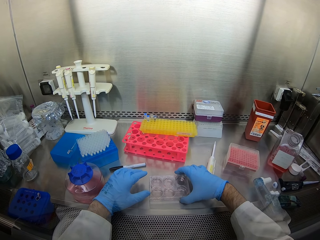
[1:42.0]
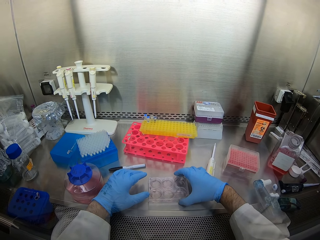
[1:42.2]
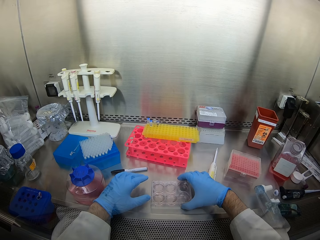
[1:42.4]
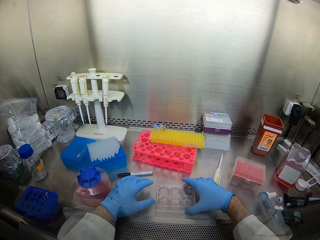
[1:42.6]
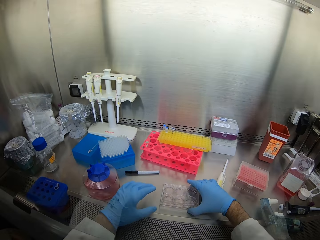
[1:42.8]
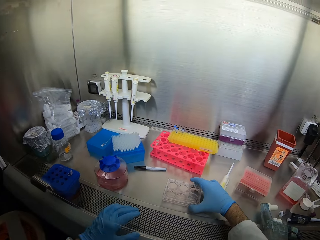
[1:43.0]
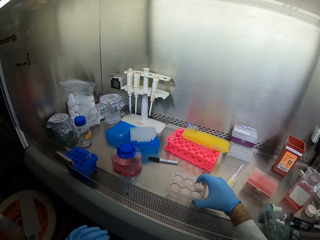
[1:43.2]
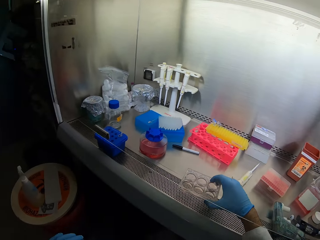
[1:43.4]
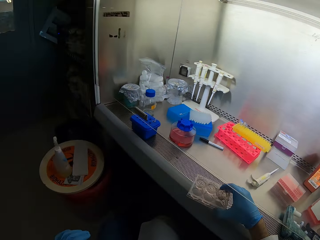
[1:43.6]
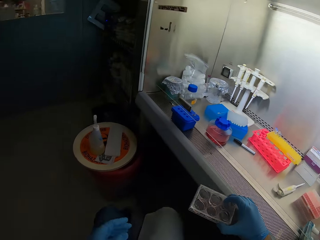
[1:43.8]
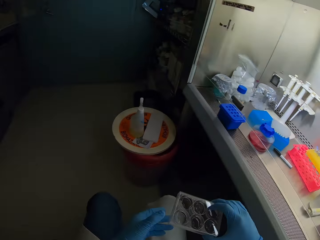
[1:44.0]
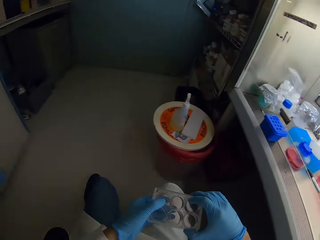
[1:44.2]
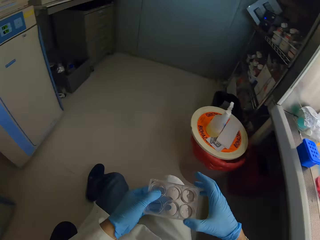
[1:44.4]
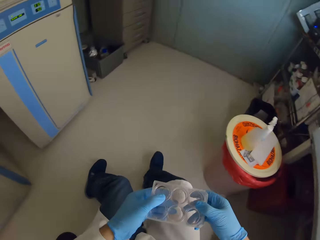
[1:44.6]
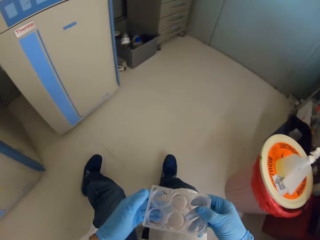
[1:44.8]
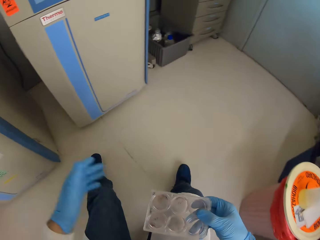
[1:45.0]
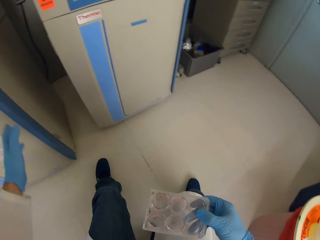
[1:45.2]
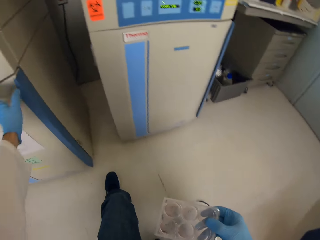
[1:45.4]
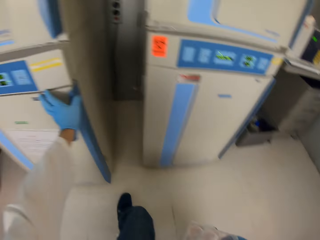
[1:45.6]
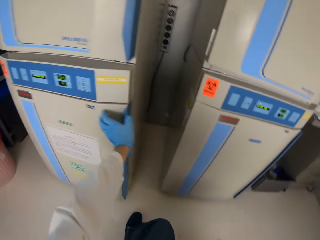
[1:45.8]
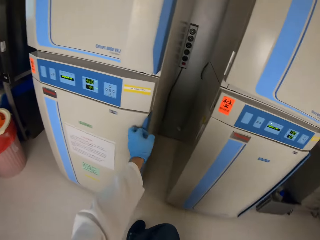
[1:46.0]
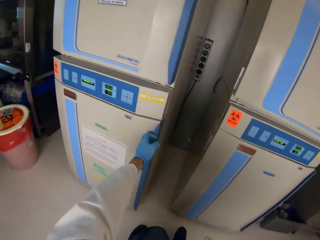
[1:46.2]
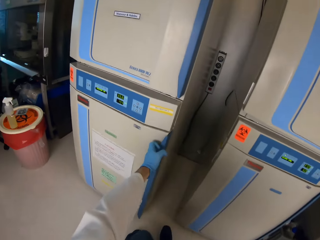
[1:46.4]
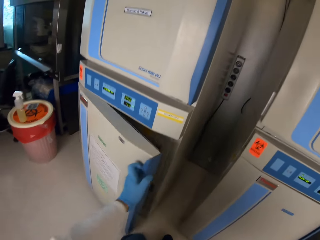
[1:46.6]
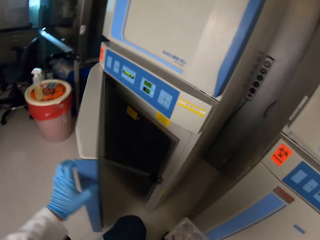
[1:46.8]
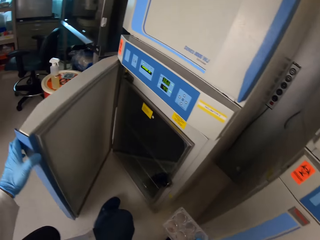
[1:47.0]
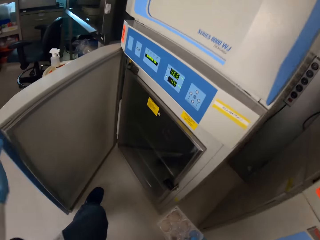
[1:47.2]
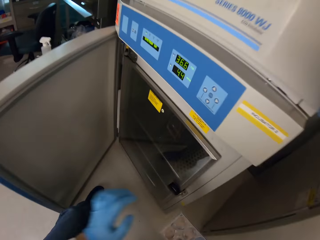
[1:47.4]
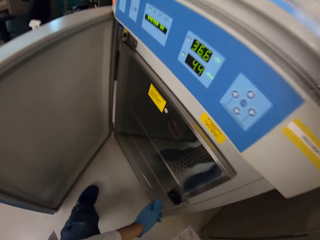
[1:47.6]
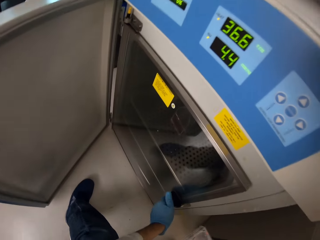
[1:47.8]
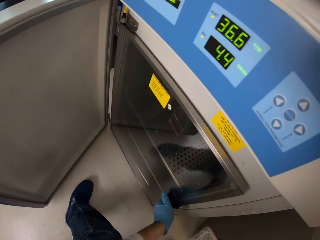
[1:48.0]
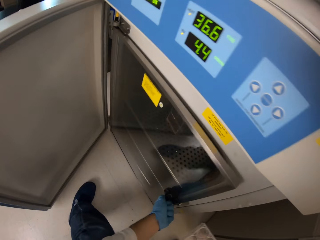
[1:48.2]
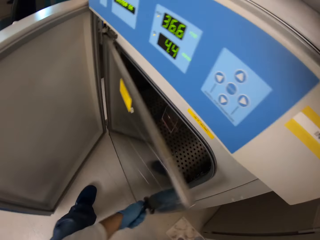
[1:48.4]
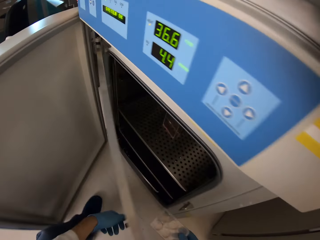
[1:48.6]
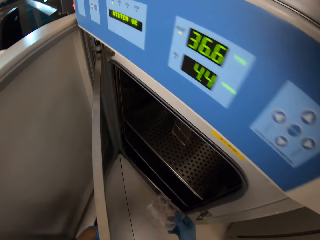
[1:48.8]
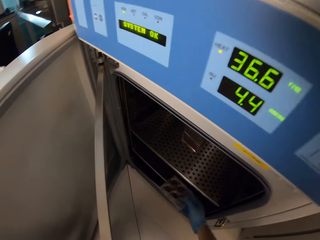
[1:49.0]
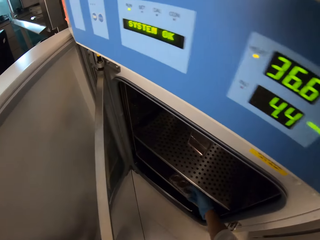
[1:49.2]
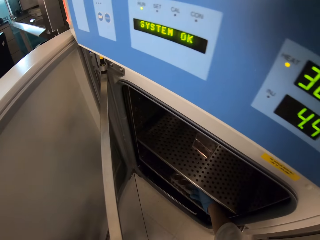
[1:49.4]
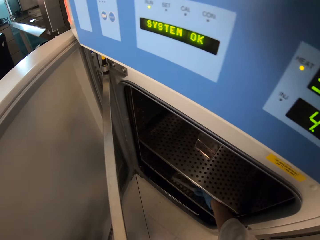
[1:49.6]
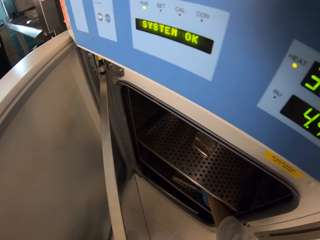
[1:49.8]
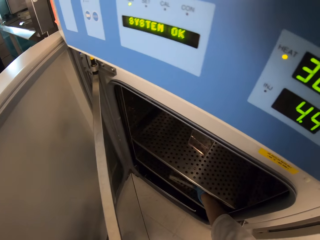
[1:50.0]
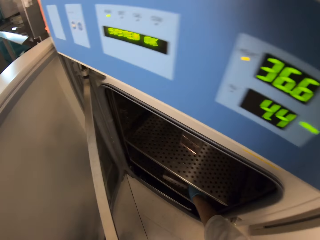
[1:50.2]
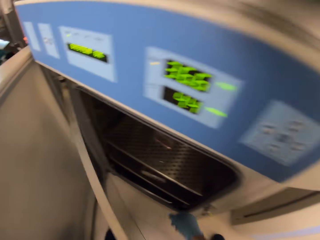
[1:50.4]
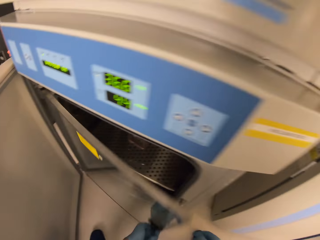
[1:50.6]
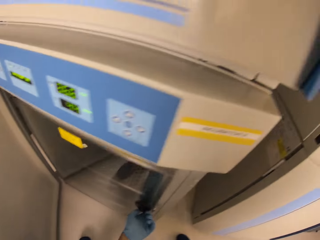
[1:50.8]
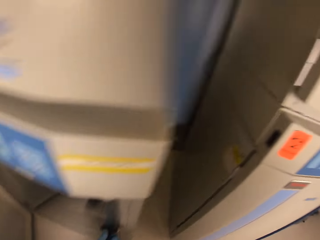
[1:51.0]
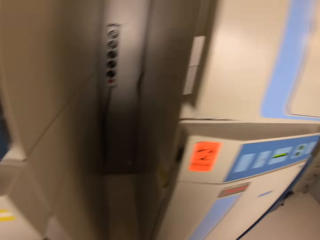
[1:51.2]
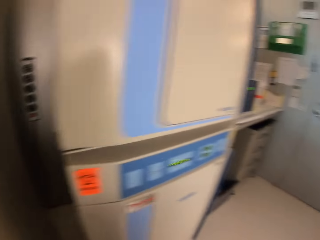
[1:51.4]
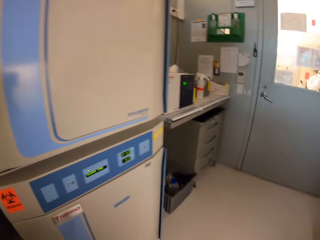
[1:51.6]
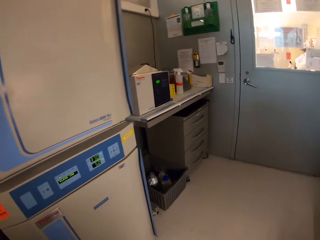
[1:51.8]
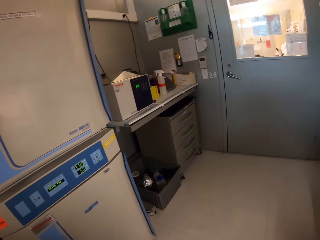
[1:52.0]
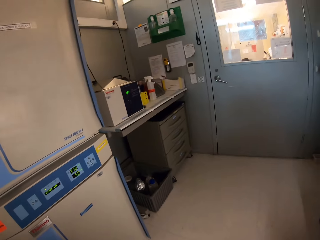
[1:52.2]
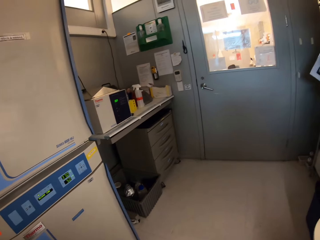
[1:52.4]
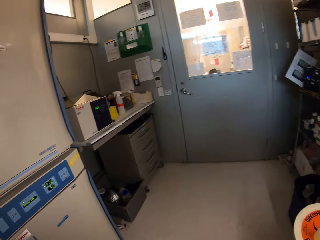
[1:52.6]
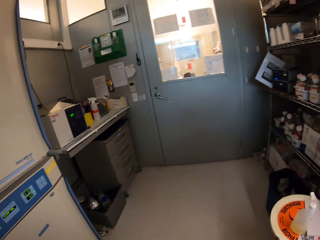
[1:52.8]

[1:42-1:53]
The camera wearer carries the multi well plate. They open the fridge. They place the multi well plate in the fridge. They close the fridge door.

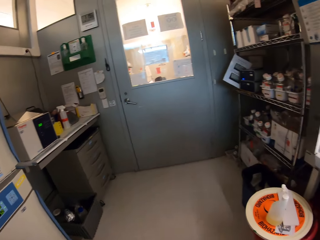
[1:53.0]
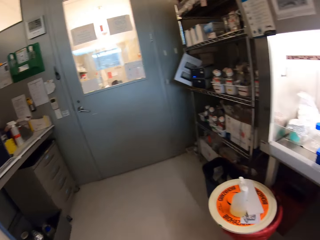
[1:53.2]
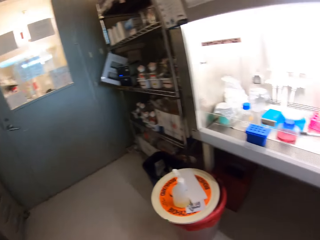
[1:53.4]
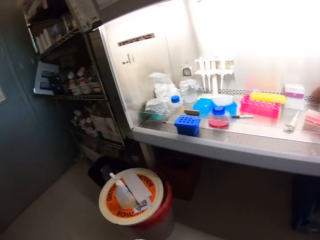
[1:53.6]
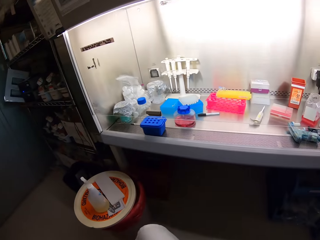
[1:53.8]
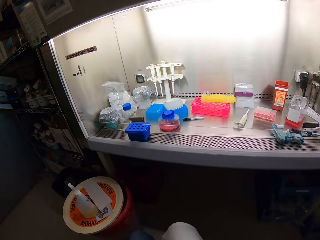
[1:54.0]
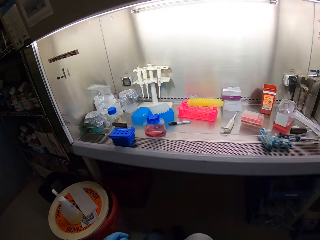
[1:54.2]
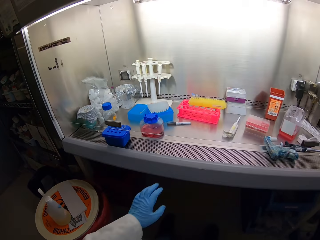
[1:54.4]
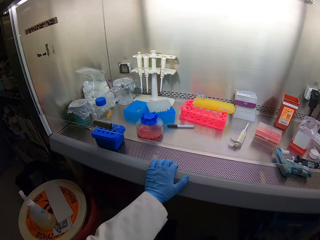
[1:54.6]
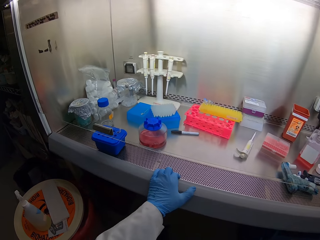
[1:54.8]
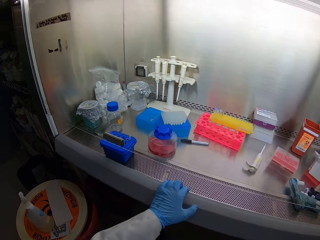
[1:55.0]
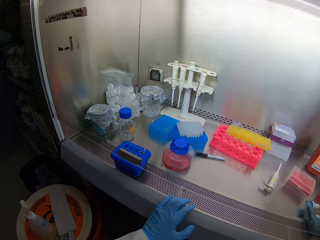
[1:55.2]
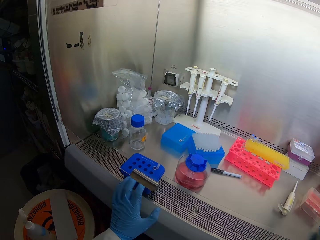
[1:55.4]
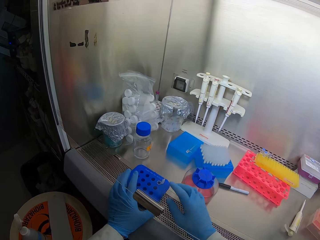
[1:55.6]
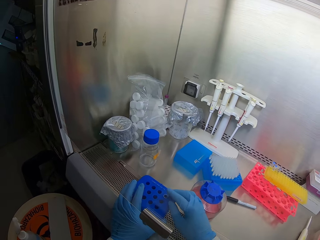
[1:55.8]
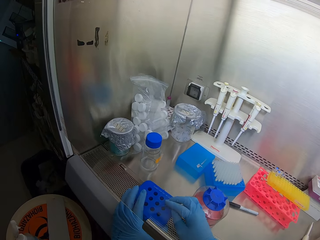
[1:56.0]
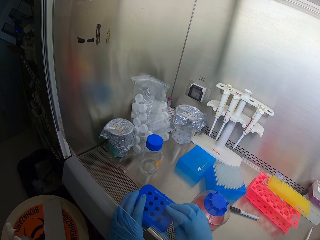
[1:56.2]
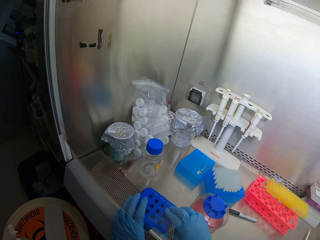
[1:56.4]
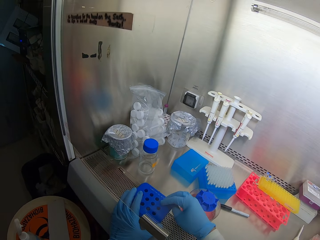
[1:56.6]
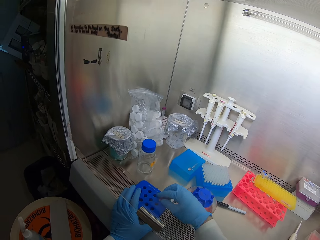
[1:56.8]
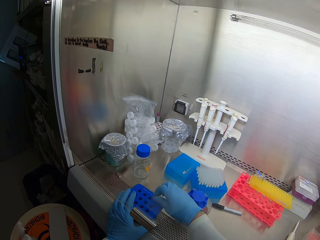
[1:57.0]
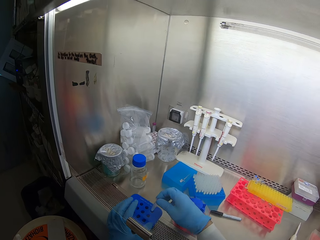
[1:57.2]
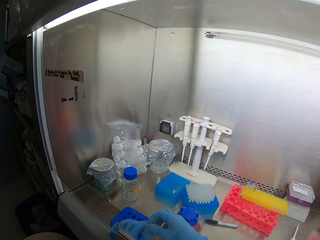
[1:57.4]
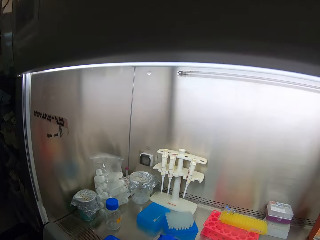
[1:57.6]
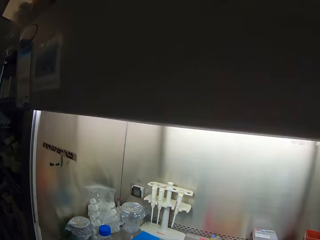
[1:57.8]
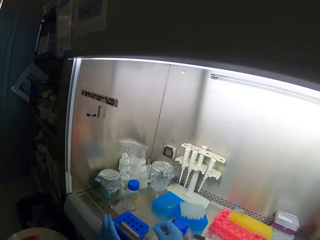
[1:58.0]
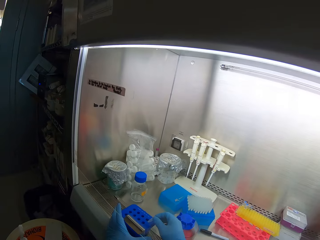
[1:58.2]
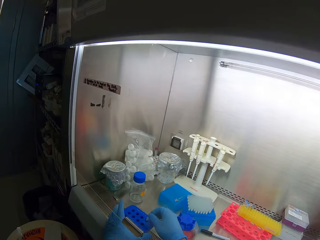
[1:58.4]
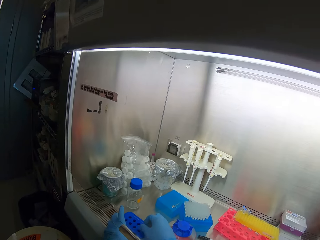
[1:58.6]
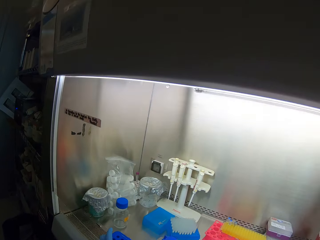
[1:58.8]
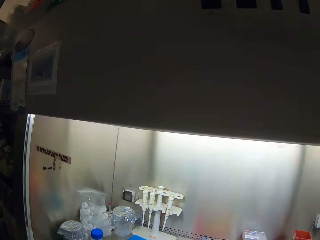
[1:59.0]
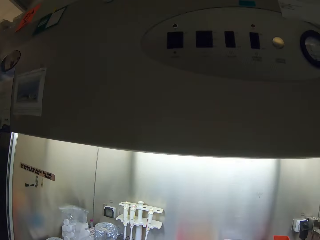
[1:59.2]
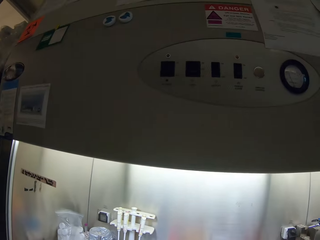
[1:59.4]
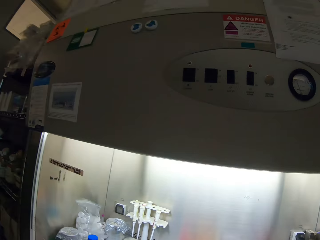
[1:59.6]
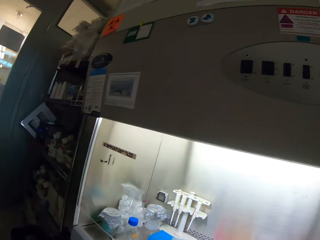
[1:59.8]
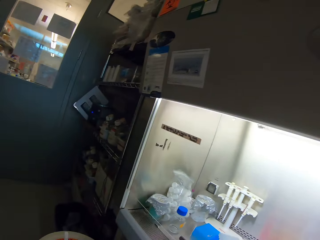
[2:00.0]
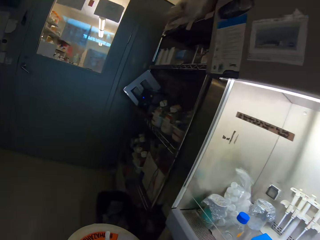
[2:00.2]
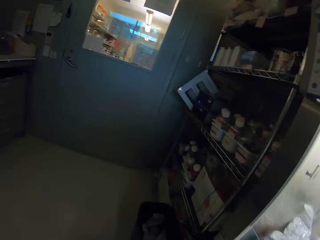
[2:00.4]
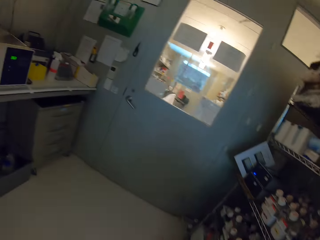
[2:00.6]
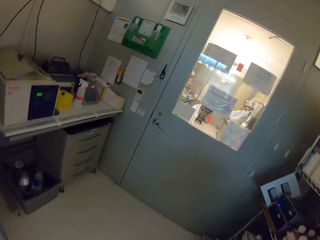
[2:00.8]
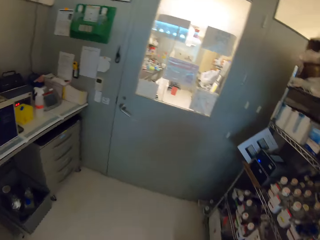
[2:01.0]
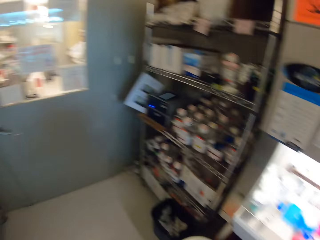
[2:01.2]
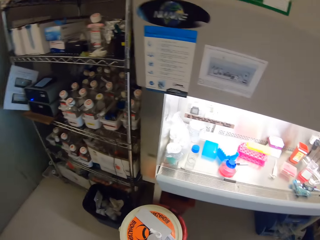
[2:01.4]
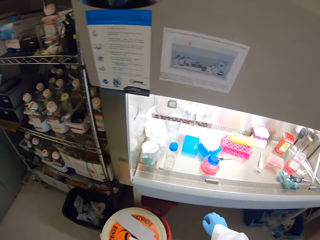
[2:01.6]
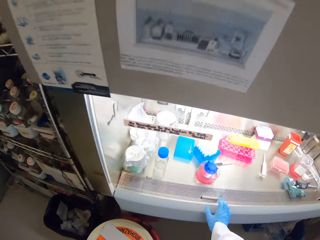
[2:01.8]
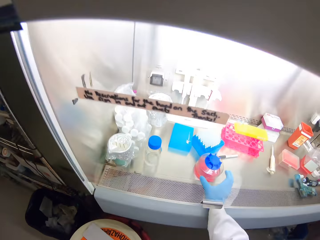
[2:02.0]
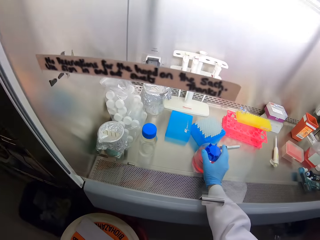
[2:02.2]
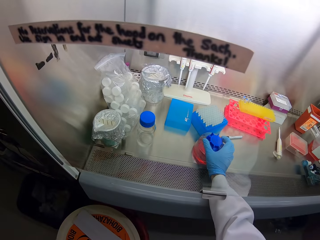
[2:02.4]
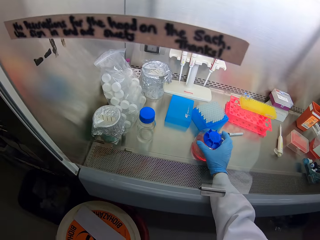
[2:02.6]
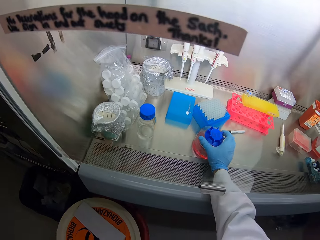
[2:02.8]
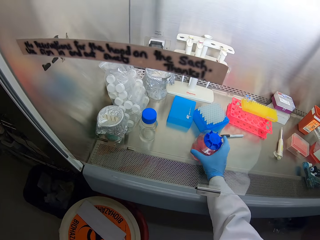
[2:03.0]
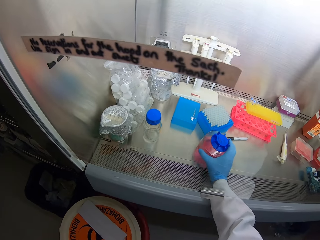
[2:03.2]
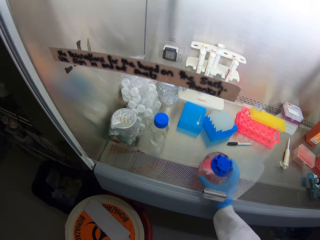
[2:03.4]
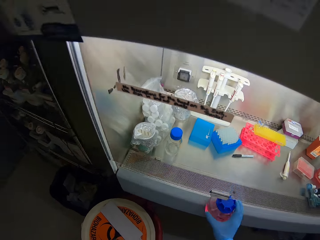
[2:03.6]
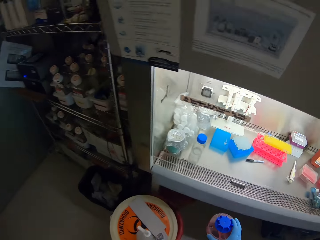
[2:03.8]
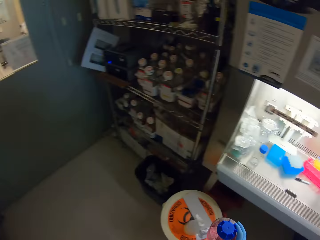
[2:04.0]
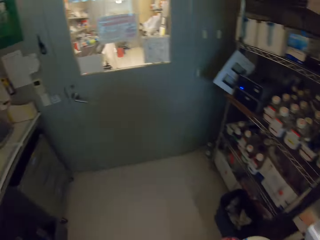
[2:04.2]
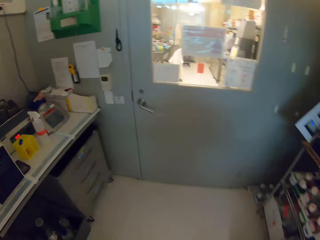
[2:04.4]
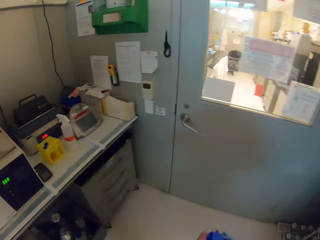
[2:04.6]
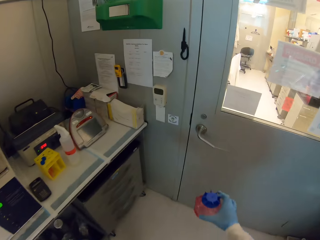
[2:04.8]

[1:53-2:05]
The camera wearer looks around the room. They close the test tube lid. They pick the test tube from the rack. They put the test tube in the rack. They pick up a bottle.
